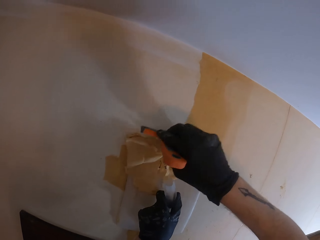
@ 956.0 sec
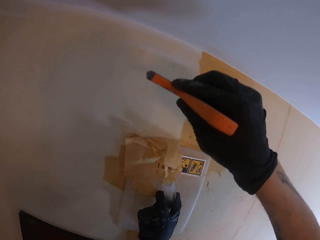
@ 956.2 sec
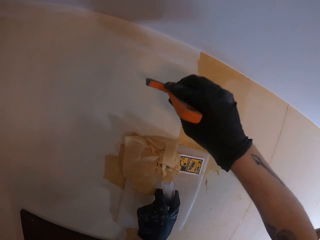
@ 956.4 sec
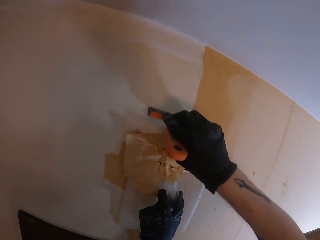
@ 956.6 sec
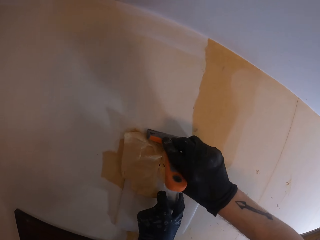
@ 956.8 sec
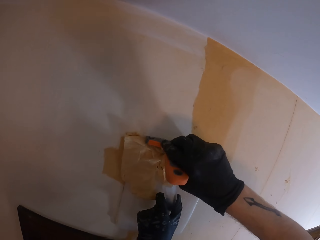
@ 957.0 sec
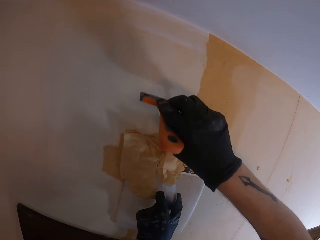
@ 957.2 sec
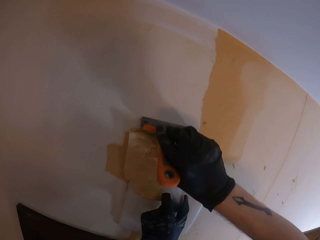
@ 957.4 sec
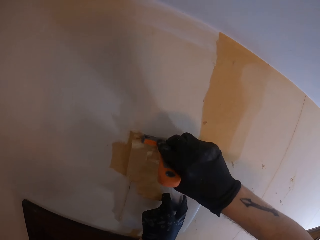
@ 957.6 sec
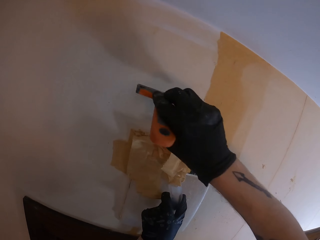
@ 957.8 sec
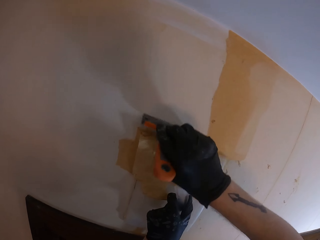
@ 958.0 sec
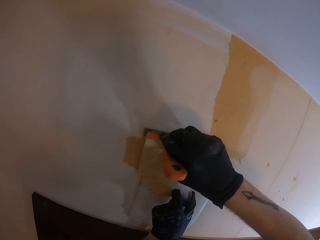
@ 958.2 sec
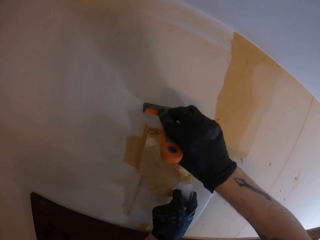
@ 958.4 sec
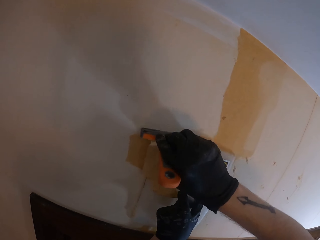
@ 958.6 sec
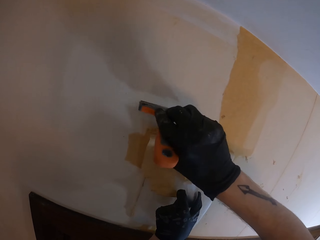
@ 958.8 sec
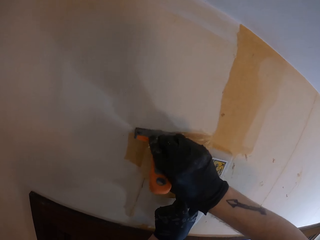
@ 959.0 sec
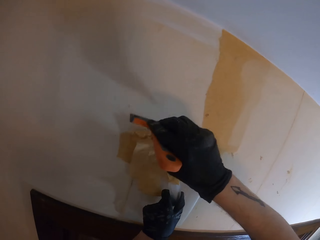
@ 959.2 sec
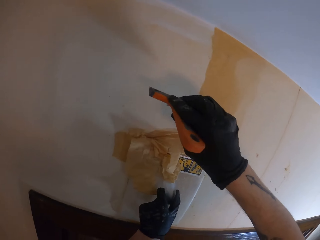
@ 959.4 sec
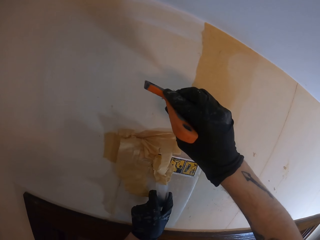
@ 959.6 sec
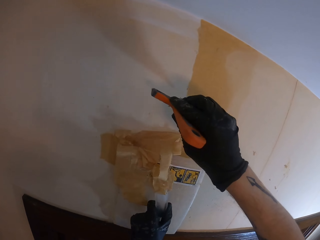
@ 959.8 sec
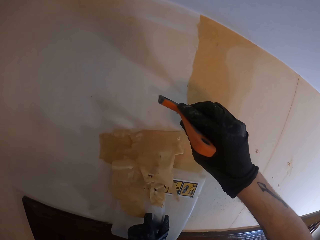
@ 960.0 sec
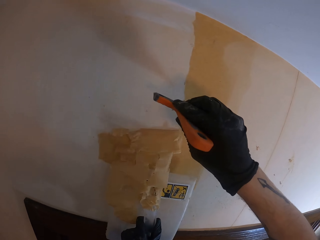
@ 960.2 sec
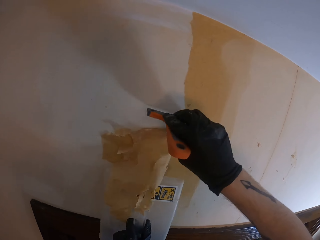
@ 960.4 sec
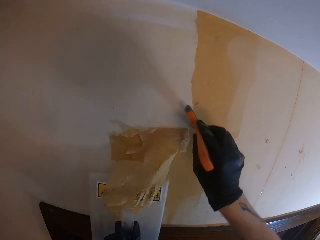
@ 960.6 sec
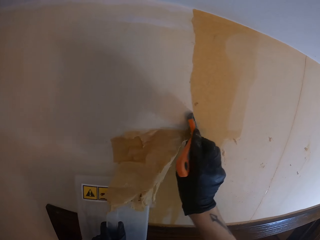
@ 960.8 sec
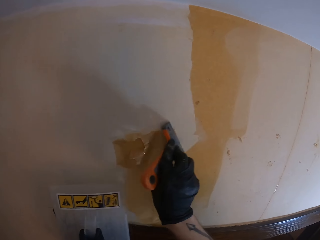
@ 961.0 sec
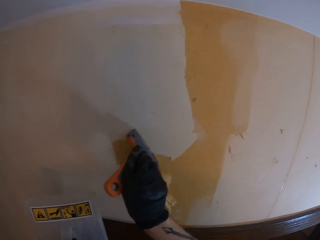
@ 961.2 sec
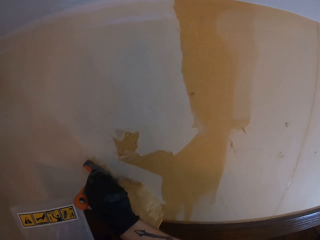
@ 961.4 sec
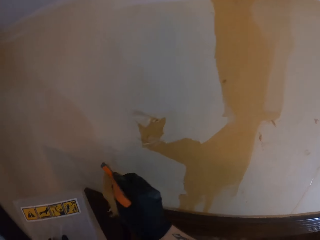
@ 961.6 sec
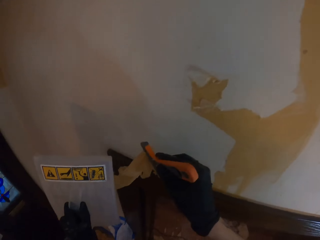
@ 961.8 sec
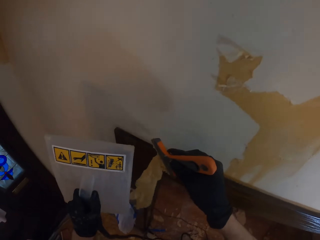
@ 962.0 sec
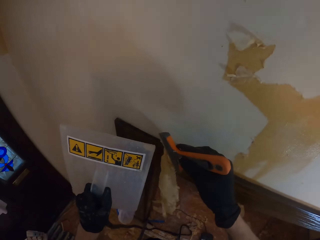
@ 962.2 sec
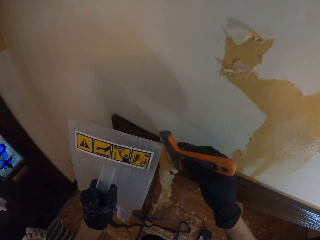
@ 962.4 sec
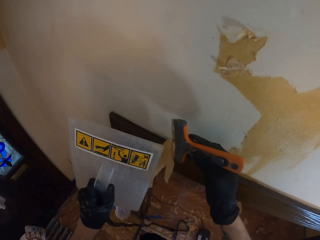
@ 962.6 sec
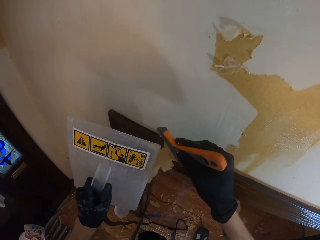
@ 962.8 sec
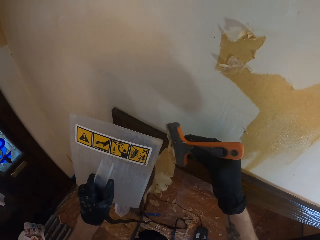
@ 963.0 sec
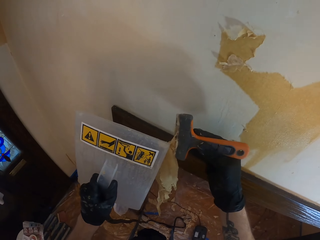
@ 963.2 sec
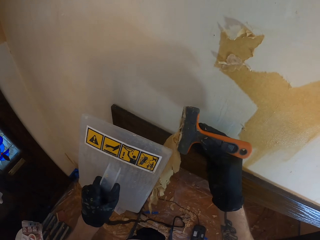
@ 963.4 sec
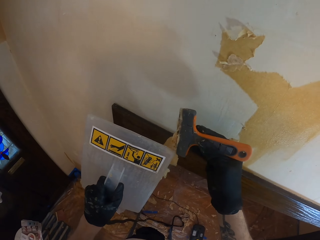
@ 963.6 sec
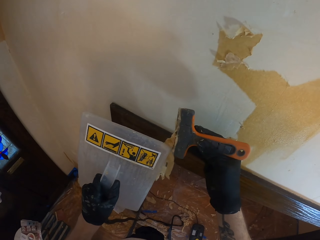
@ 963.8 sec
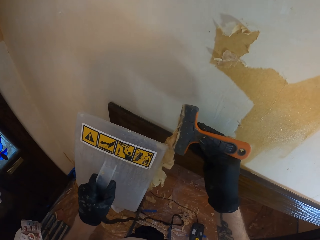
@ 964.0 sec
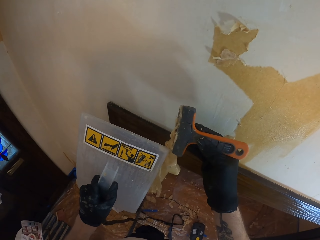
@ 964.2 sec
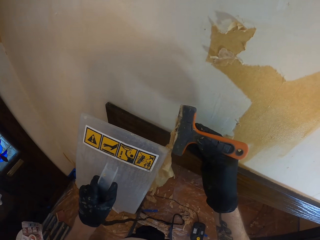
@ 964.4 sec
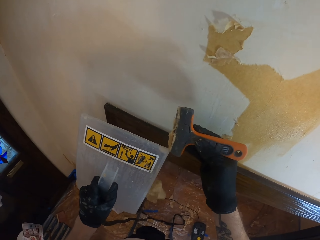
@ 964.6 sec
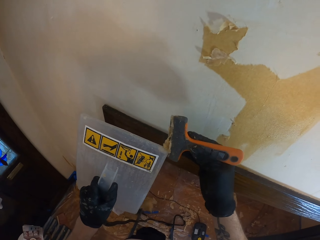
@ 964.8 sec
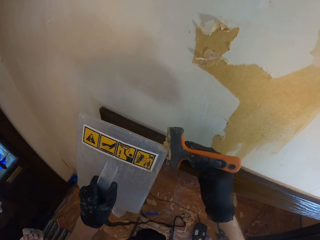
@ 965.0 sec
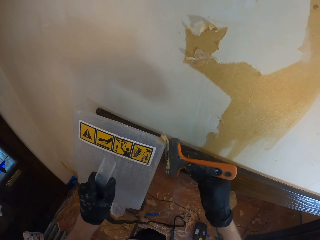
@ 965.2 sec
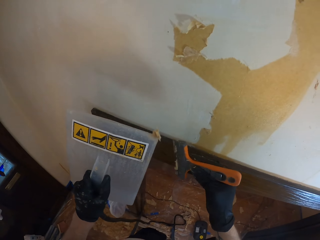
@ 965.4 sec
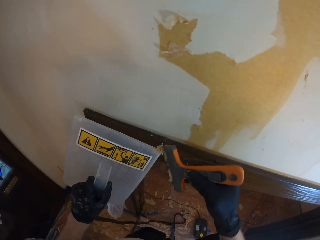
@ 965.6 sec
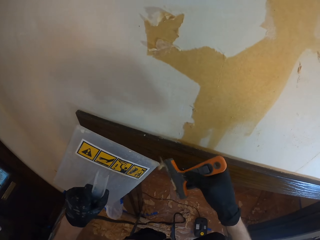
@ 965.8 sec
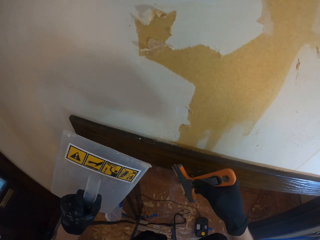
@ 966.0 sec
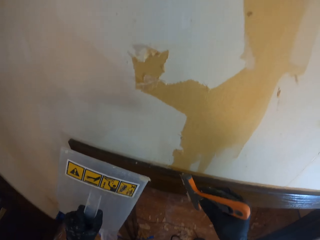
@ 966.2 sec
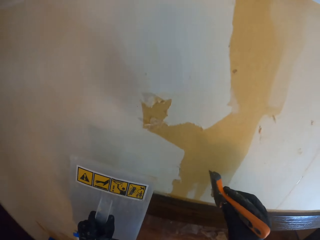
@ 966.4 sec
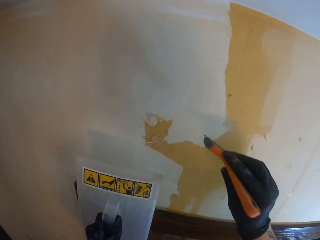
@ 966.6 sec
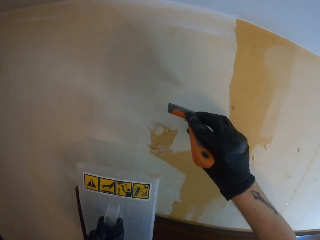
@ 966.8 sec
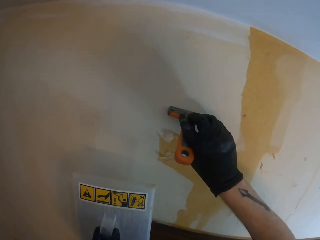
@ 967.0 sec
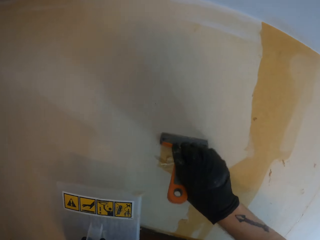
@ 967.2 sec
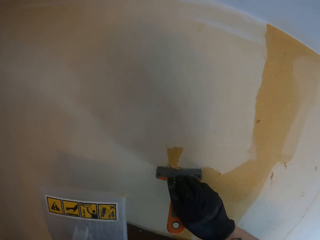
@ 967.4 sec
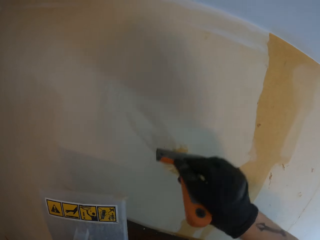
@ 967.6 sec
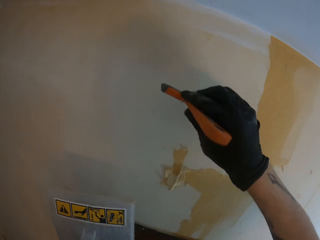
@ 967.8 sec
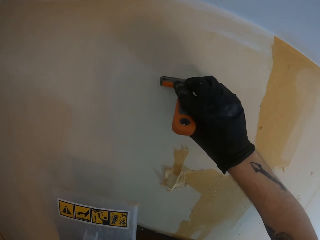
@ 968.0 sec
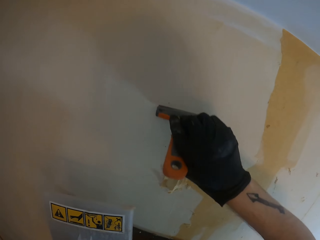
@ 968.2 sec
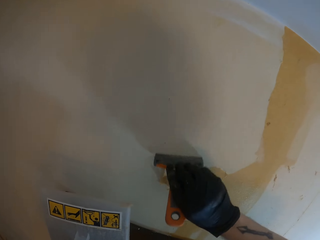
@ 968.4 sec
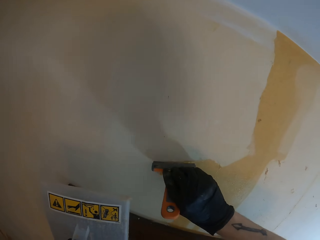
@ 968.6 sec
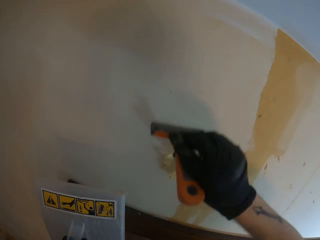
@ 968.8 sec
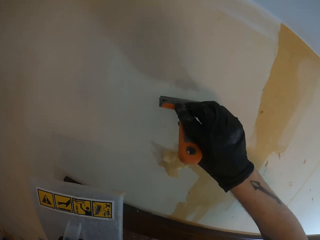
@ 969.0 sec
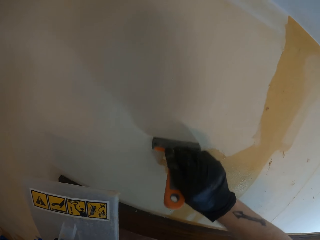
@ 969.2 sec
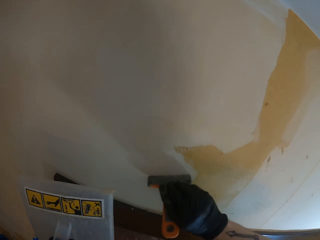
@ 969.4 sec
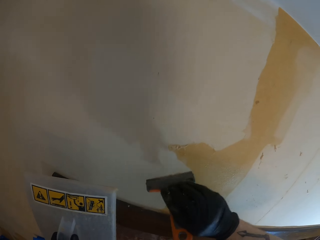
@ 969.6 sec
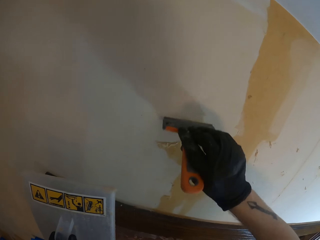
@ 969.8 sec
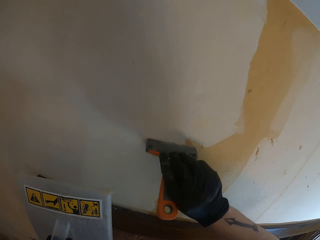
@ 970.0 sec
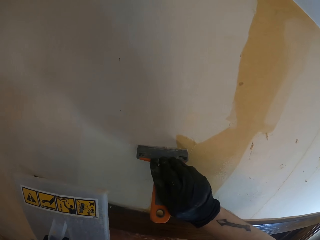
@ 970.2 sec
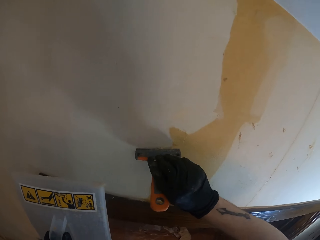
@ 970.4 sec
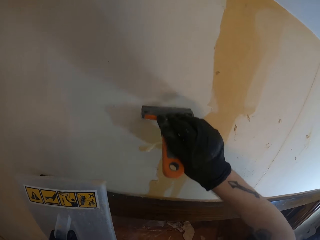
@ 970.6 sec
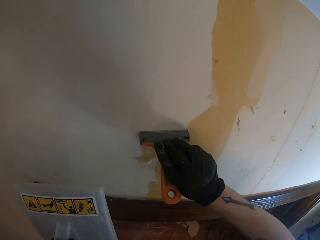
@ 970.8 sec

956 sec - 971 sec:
The camera wearer removes the steam paint remover off the wall with the left hand. They scrub paint off the wall with the right hand. They remove the excess paint off the scrubber or scraper with the steam paint remover edge. They scrub paint off the wall with the right hand. They remove the paint from the wall with the scraper.

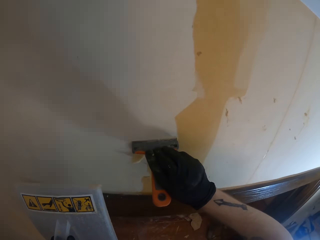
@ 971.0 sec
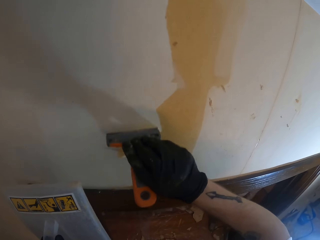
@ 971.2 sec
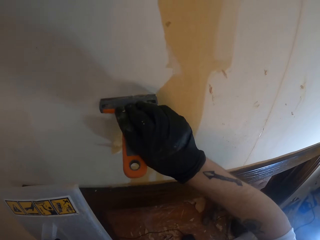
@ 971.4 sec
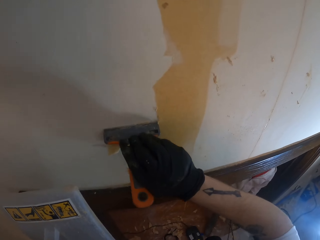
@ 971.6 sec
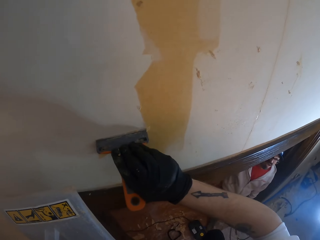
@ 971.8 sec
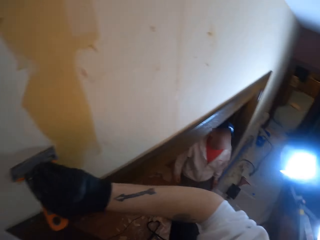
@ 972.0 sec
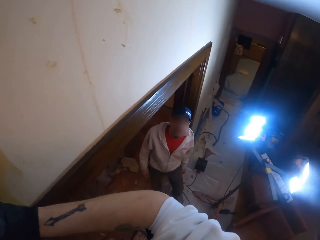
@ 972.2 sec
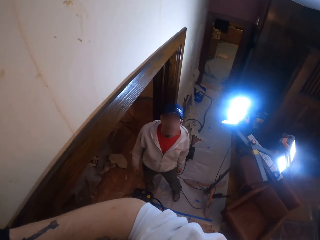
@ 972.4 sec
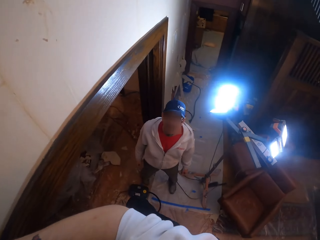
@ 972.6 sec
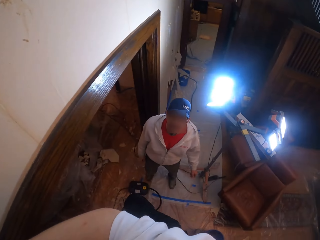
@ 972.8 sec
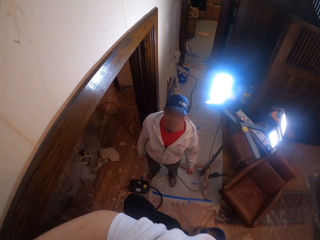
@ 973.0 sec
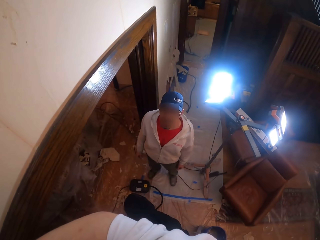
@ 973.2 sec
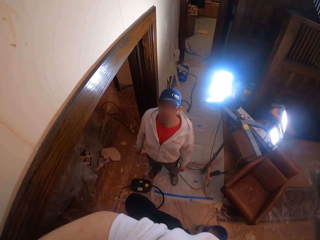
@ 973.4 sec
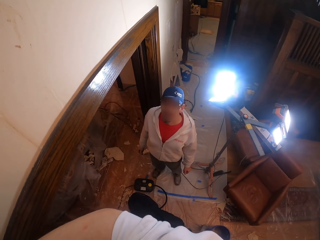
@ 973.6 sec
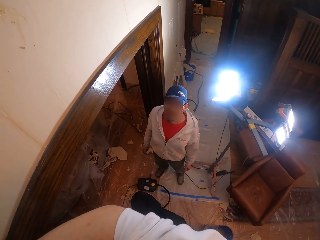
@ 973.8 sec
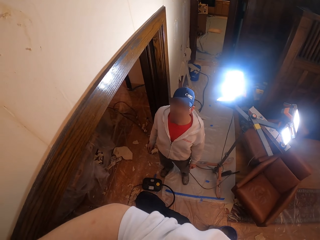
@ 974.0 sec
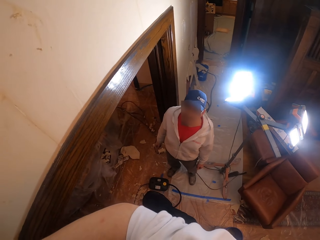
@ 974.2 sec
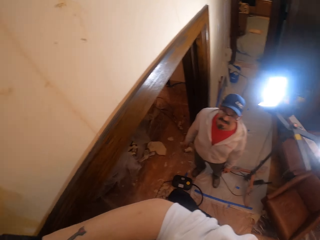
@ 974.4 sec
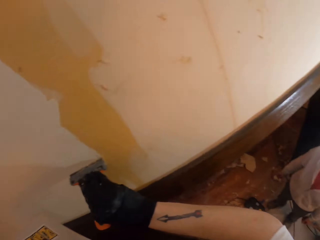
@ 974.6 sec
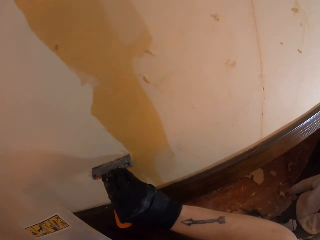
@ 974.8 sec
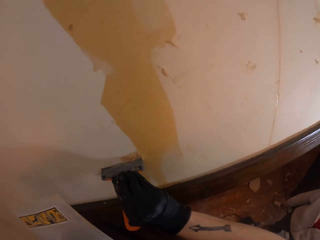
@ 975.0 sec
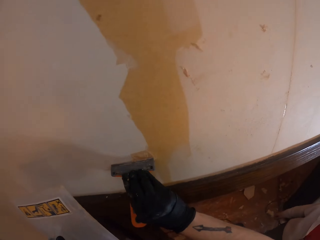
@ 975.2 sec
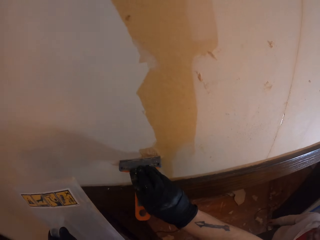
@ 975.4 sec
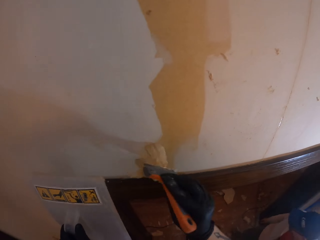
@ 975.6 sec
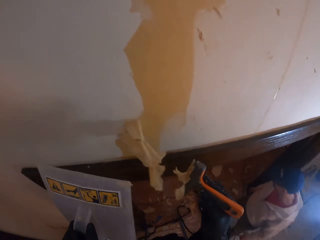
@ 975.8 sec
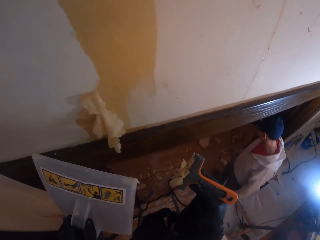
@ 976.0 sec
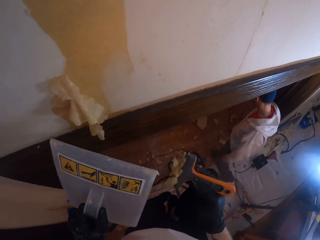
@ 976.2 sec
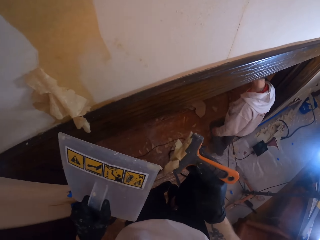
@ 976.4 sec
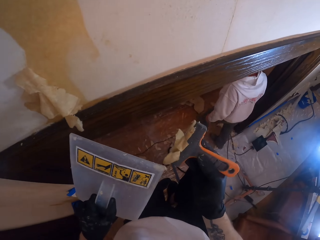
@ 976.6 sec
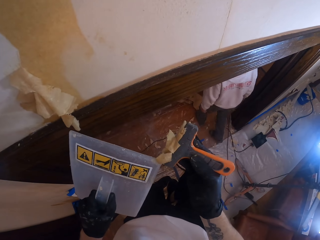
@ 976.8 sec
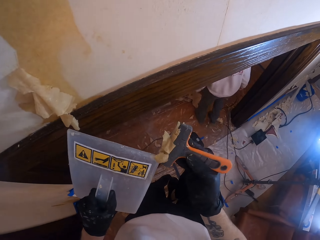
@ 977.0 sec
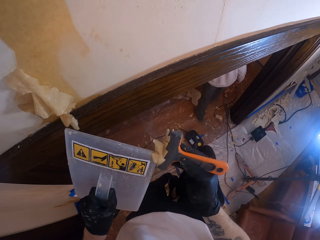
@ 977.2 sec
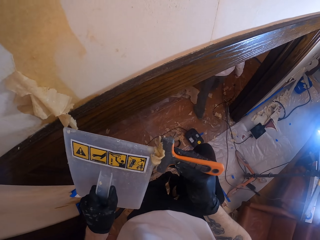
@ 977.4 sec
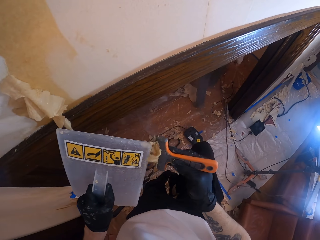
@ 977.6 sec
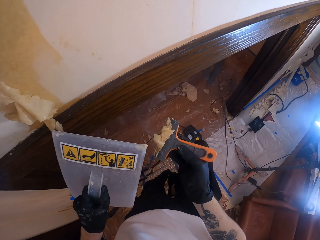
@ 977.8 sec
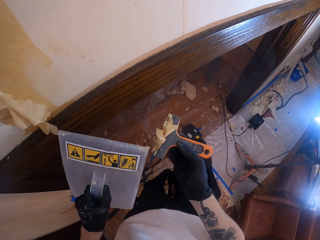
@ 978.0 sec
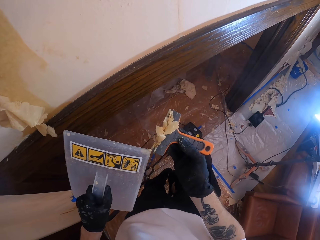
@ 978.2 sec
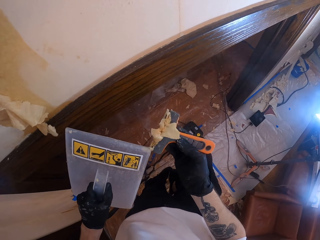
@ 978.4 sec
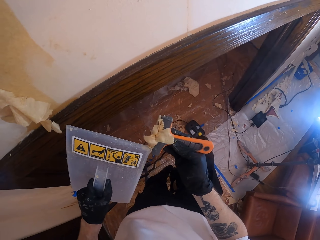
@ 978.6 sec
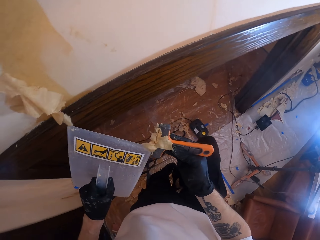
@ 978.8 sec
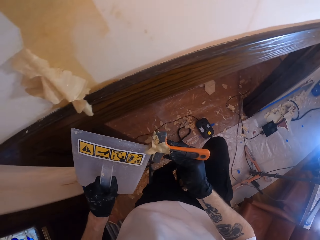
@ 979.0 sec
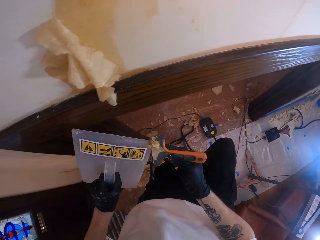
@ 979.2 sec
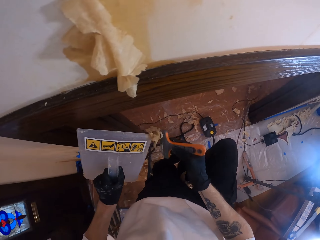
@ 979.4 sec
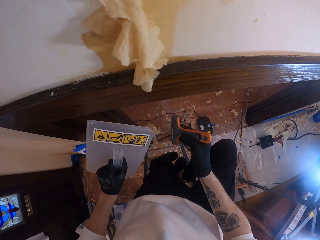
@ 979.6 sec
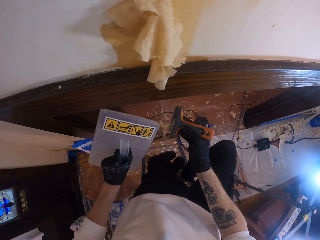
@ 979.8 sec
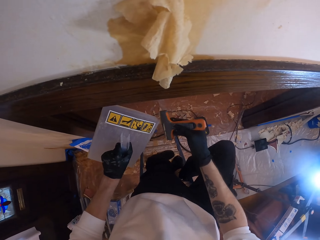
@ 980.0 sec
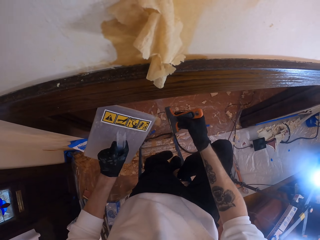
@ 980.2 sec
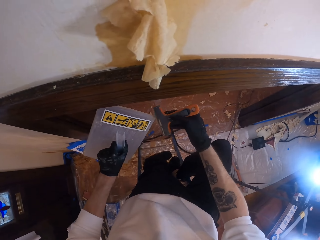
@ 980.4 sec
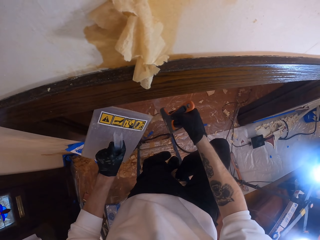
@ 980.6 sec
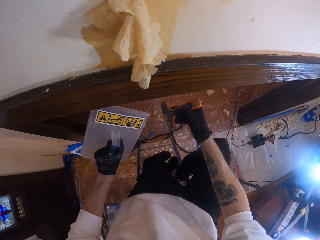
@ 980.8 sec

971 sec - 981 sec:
The camera wearer looks around. A man talks to the camera wearer. The camera wearer removes the excess paint off the scrubber with the steam paint remover edge.
